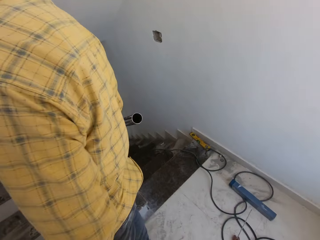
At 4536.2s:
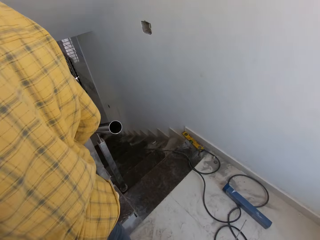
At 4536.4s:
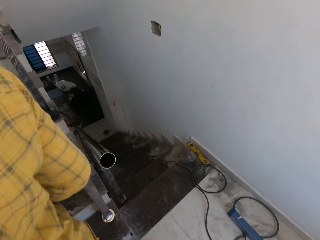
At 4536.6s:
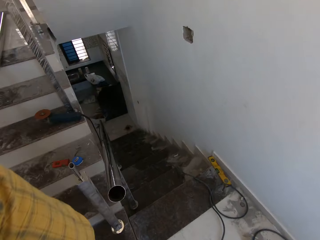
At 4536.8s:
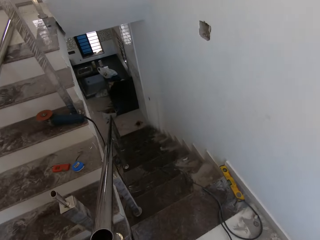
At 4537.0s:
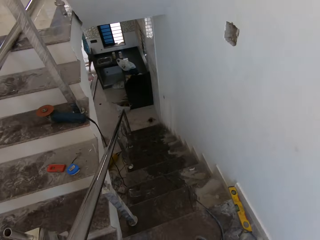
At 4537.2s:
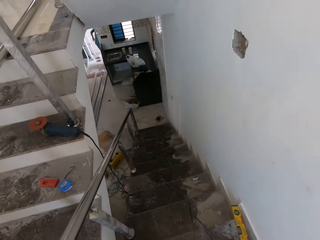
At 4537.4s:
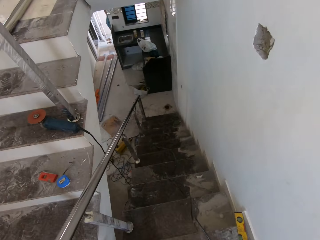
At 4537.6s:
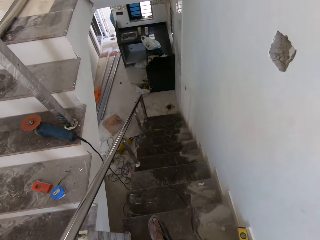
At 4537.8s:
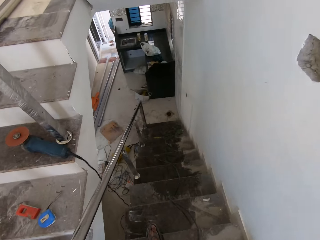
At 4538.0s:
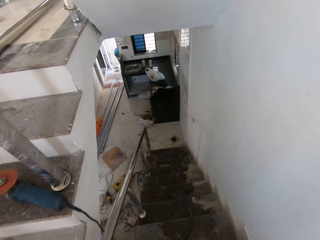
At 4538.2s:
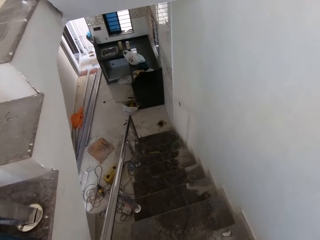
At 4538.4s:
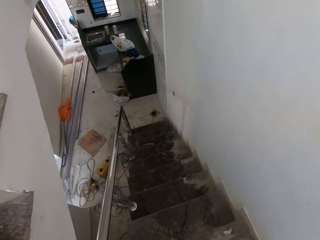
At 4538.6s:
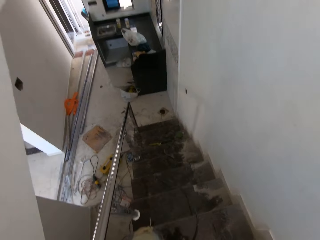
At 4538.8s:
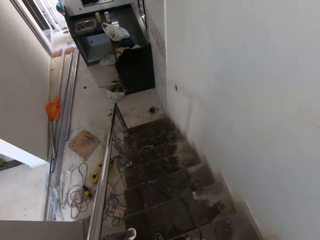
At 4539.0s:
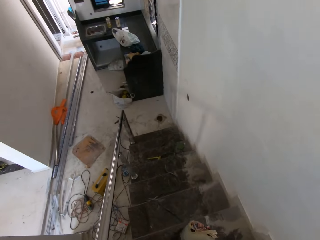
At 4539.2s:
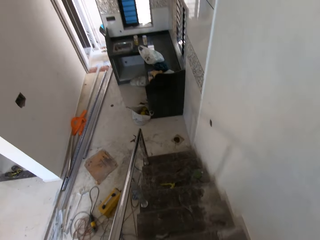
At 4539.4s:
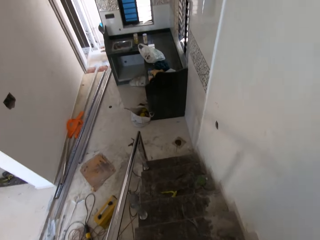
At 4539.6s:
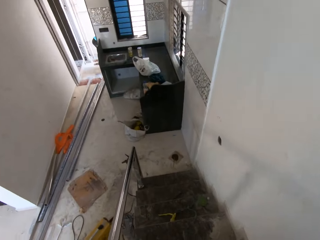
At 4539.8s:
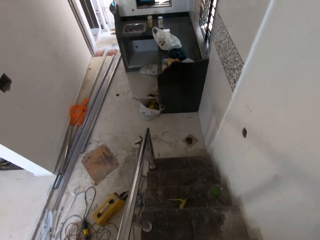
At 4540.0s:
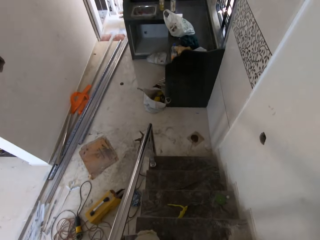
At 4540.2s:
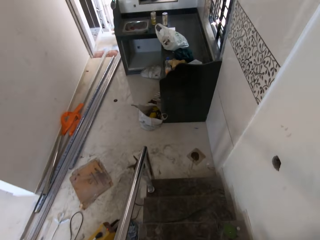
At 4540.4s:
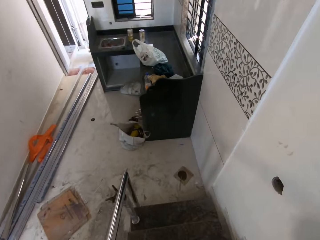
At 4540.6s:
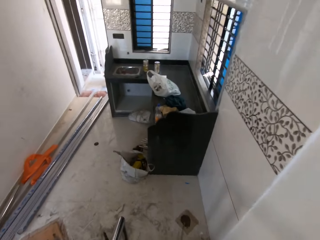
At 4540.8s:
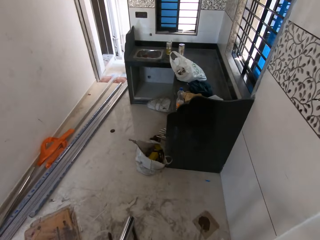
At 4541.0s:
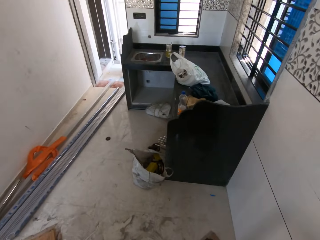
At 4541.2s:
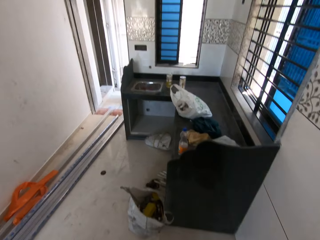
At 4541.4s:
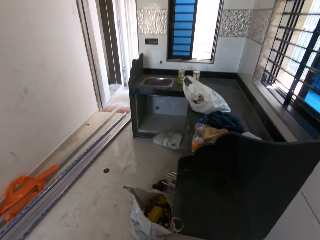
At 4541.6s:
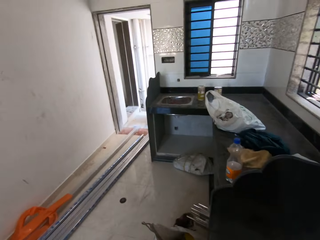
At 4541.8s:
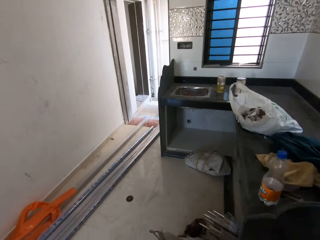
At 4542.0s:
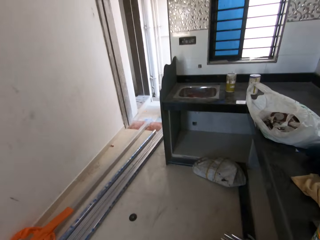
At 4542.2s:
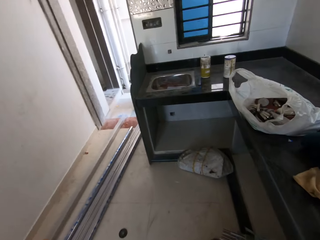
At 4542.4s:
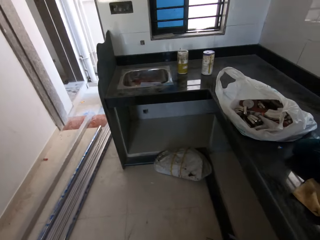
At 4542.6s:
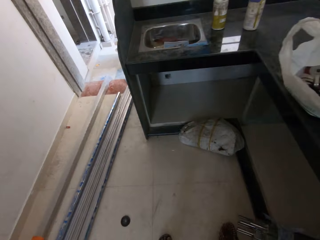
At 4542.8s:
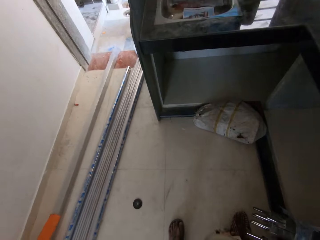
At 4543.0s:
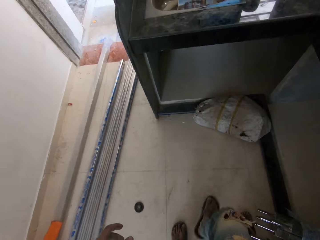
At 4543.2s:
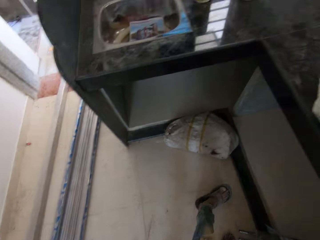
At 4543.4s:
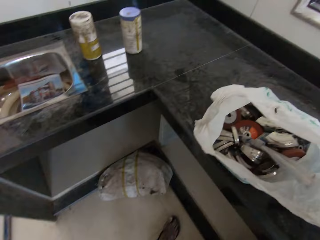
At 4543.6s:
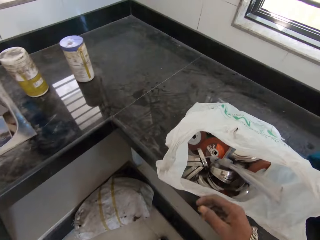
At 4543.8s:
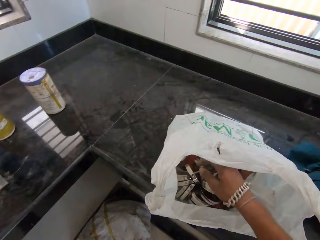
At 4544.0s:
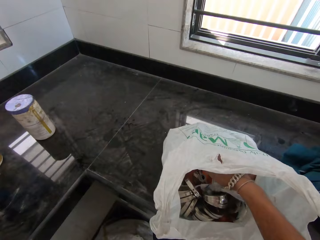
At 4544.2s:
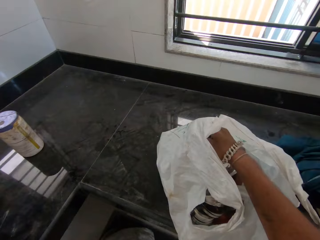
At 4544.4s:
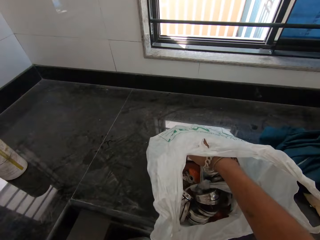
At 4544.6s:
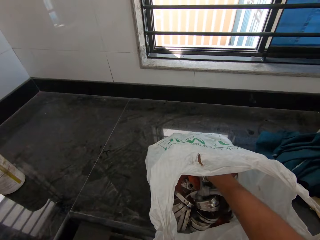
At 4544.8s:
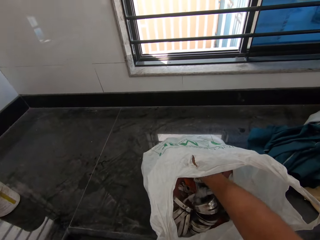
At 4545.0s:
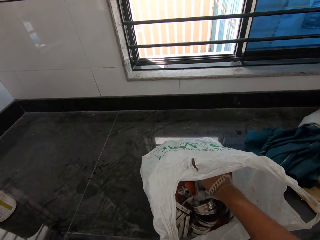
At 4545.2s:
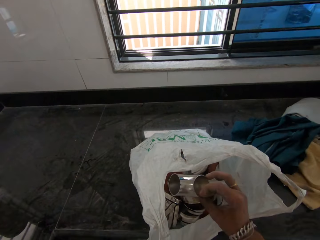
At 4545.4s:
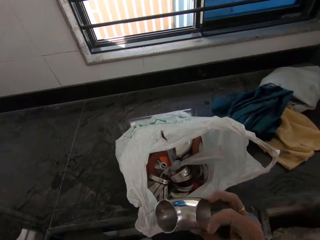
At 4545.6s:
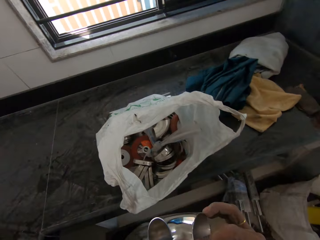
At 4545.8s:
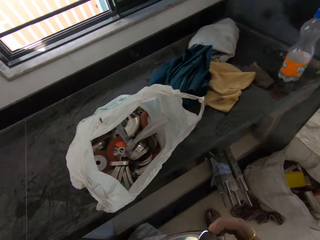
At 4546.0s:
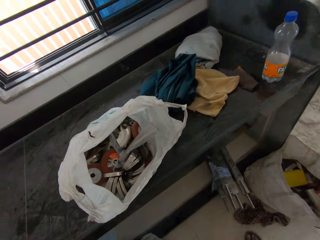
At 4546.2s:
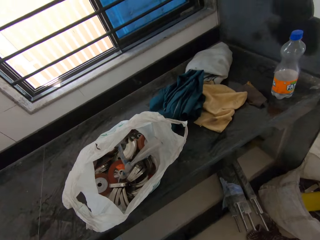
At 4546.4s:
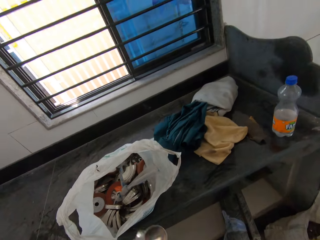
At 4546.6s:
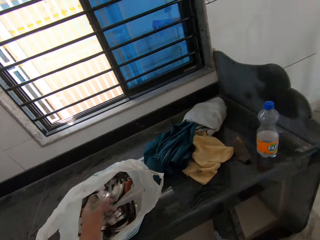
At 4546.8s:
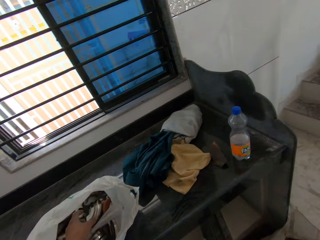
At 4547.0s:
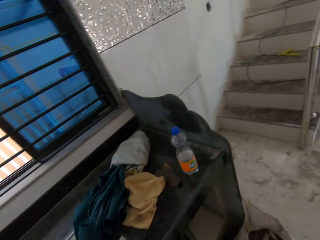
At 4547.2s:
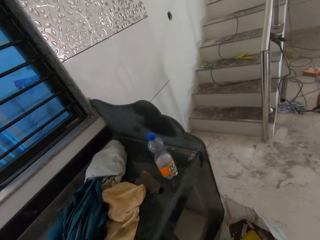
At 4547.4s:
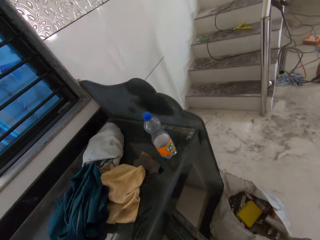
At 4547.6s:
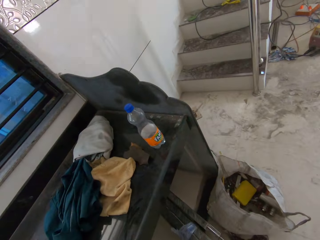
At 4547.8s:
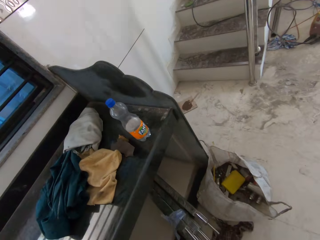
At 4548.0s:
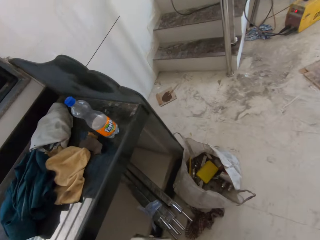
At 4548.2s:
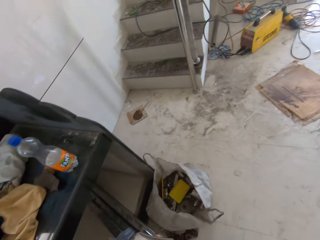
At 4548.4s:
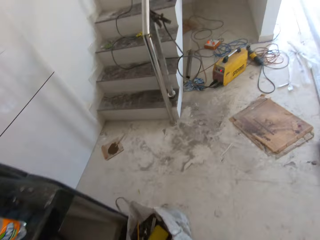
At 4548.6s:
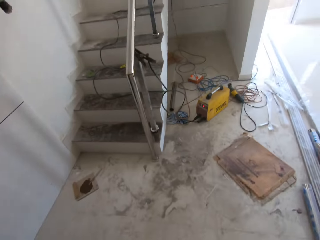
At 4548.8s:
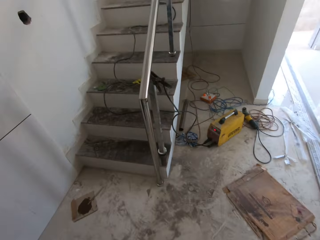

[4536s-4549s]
The camera wearer climbs down the stairs. He picks an edge protection from a nylon with his right hand. He drops the edge protection in the nylon with his left hand.

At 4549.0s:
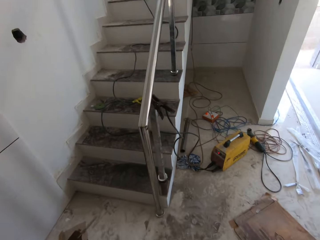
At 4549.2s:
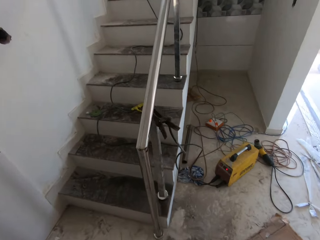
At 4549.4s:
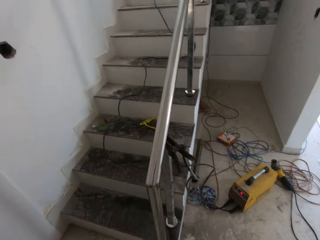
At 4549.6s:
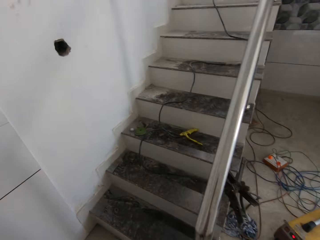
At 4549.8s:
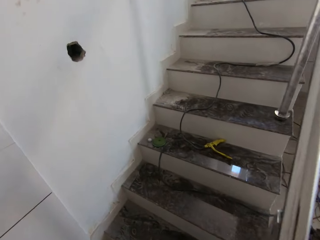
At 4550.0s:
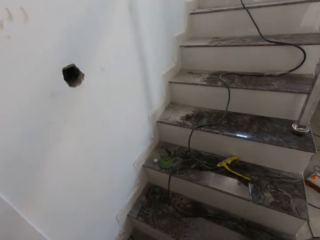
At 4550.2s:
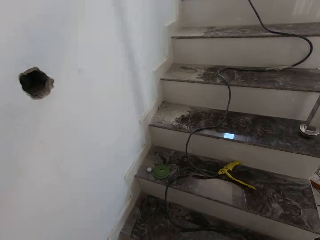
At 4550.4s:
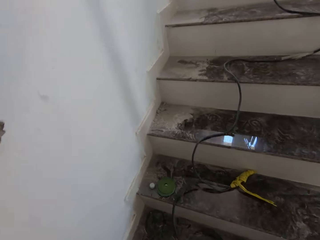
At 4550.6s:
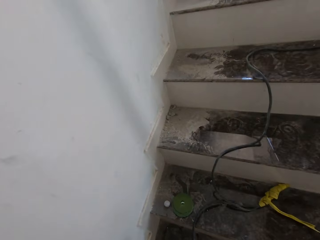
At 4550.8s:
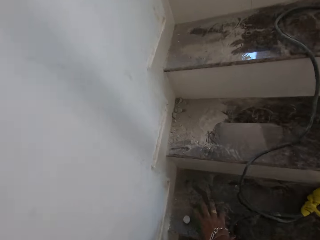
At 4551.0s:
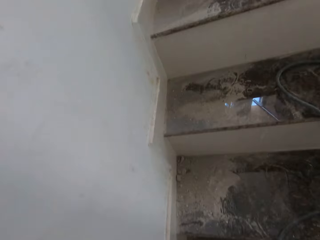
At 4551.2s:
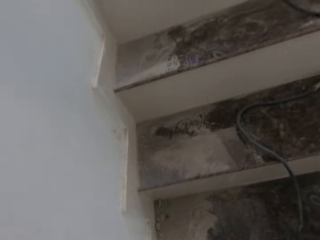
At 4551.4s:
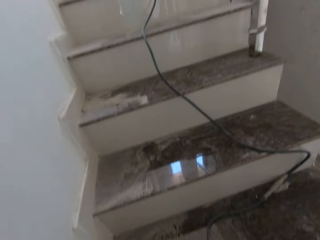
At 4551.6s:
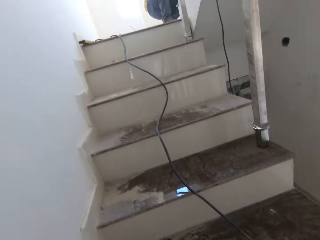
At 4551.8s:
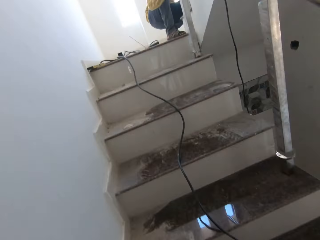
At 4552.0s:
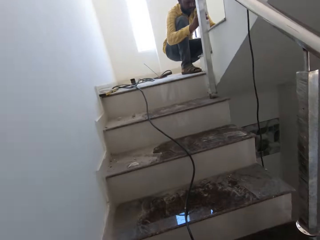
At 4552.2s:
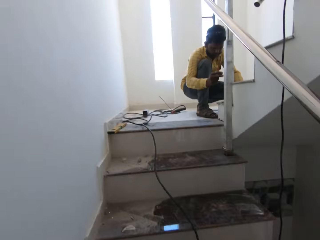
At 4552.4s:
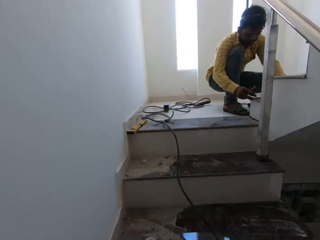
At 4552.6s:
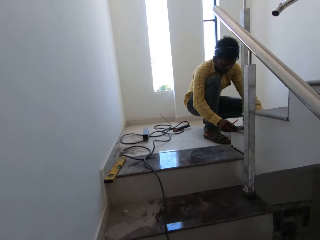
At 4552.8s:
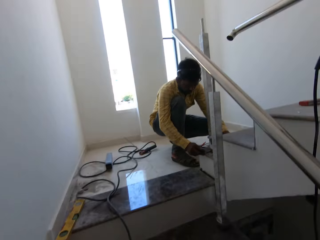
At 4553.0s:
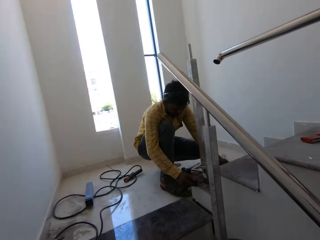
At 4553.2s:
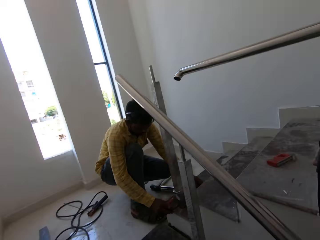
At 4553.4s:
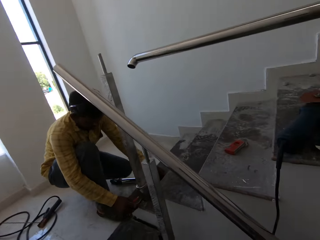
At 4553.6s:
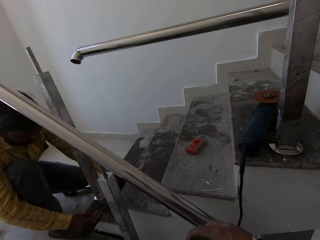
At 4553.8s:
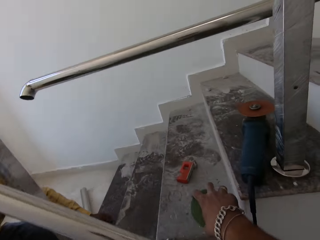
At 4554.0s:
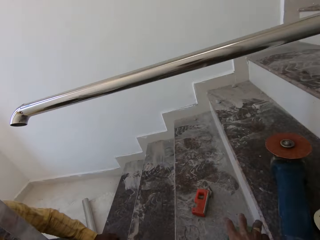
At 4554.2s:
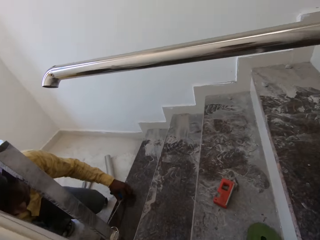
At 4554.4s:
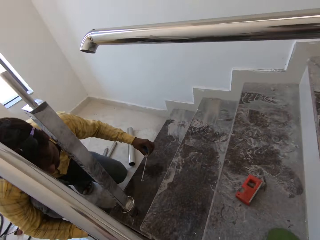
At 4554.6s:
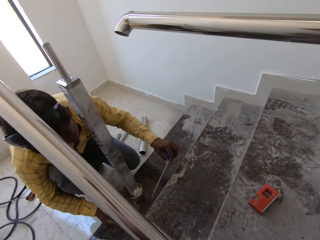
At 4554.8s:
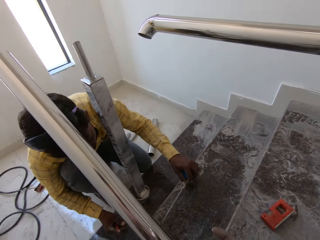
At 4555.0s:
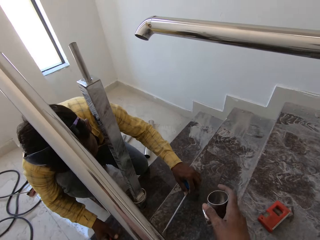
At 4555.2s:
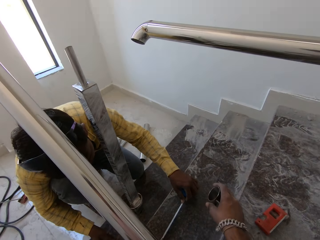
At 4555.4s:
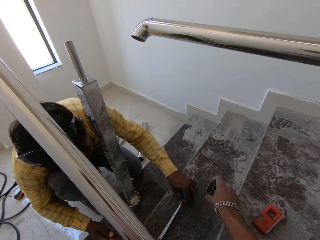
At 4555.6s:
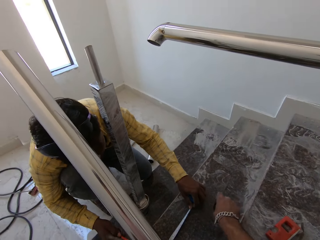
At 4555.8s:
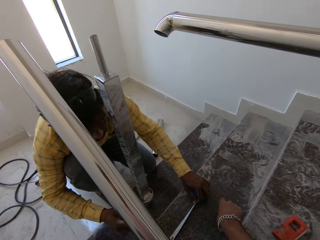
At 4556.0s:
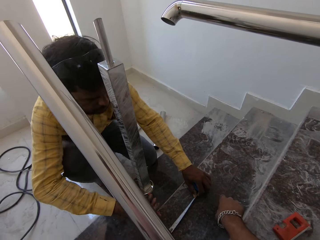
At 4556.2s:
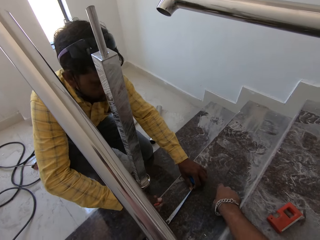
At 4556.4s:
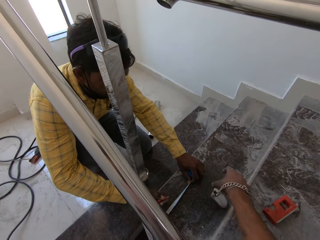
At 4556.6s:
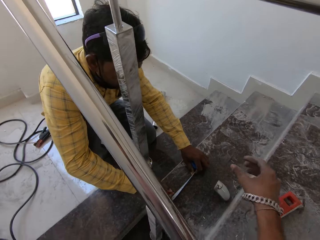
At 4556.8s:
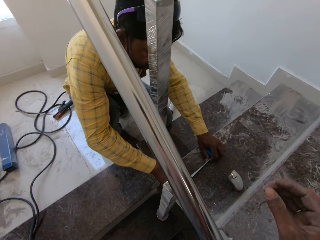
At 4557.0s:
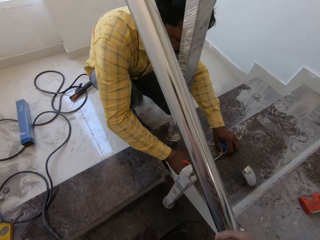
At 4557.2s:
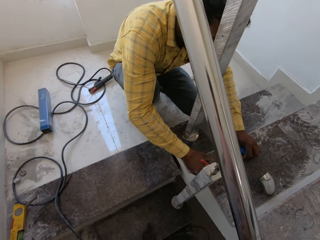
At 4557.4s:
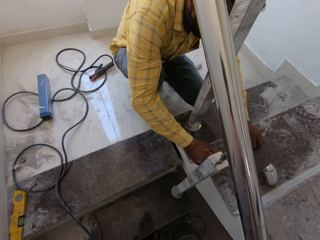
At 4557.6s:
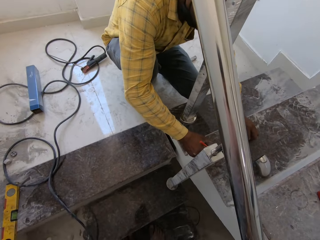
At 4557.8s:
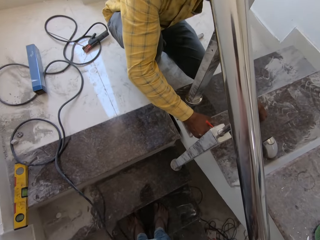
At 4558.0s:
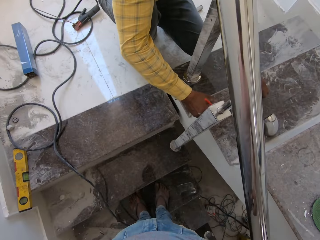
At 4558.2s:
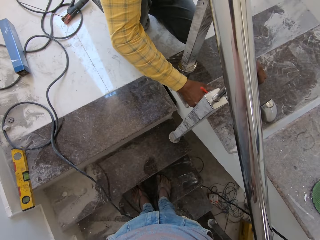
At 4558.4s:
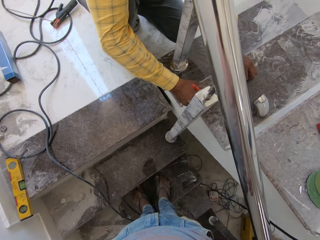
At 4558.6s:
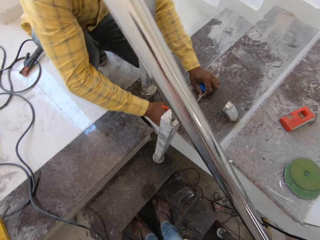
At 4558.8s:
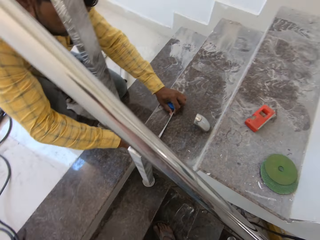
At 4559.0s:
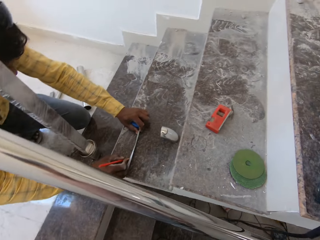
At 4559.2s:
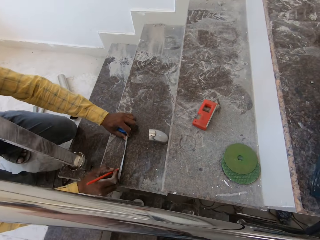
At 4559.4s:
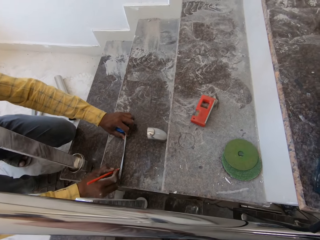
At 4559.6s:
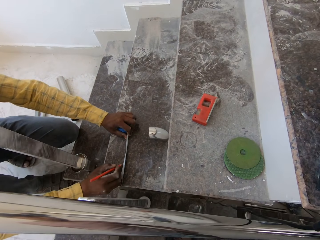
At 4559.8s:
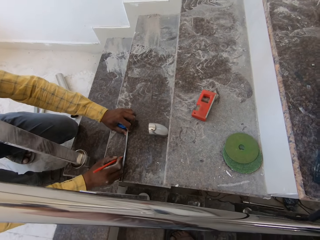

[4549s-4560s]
The camera wearer climbs the staircase. He picks a filer from the staircase with his right hand. He drops the filer on the staircase with his right hand. The man measures the staircase with a tape and a pencil in both hands. The camera wearer drops the protective edge on the staircase with his right hand.
